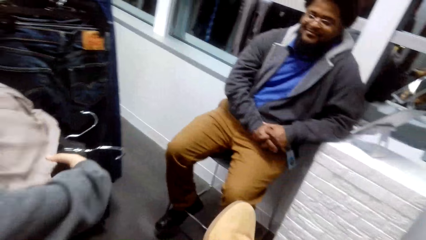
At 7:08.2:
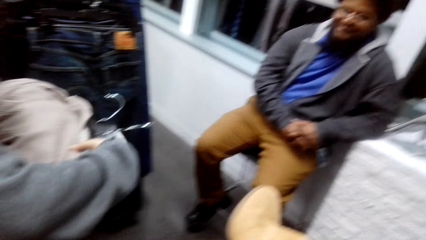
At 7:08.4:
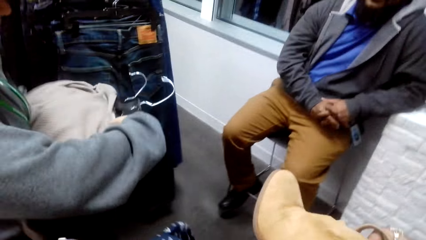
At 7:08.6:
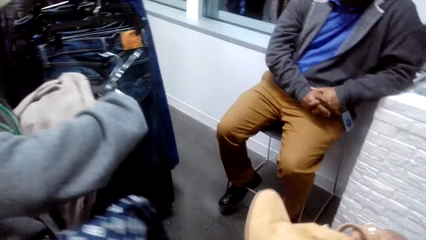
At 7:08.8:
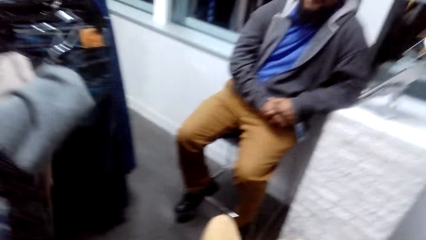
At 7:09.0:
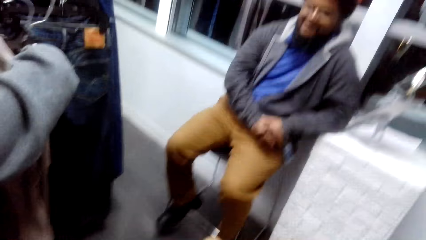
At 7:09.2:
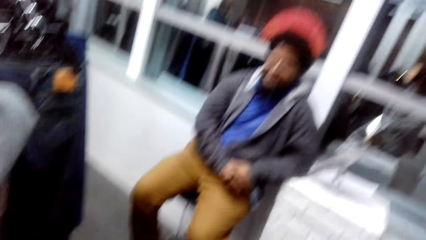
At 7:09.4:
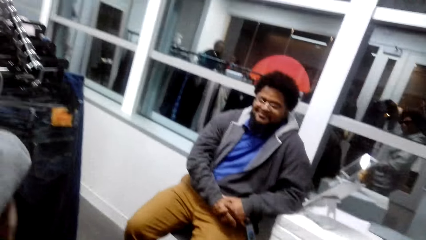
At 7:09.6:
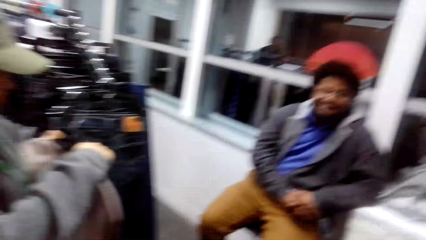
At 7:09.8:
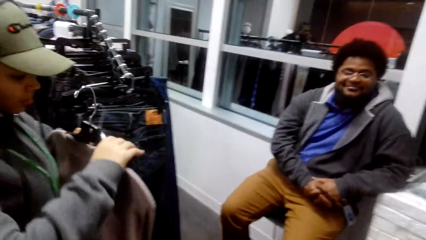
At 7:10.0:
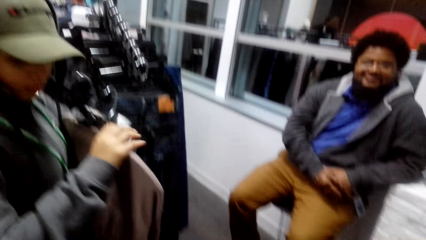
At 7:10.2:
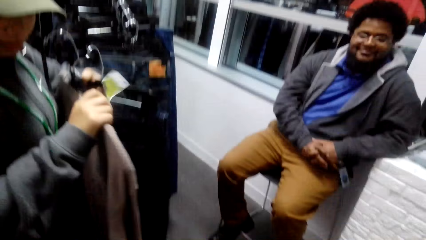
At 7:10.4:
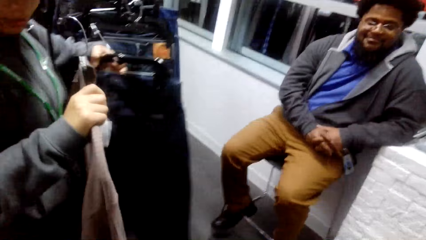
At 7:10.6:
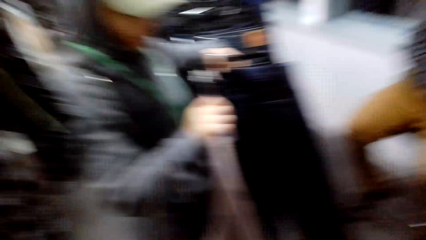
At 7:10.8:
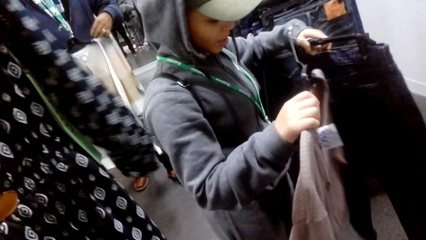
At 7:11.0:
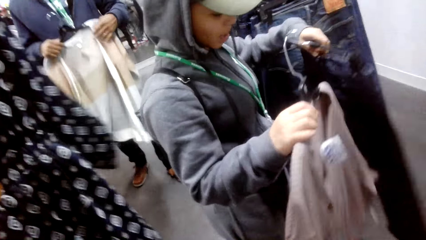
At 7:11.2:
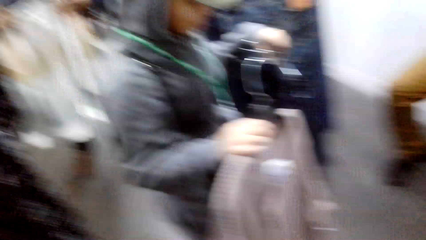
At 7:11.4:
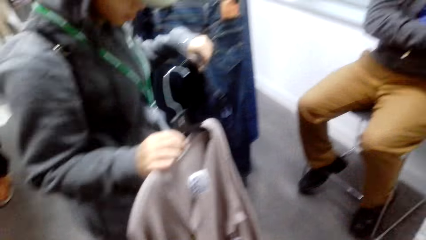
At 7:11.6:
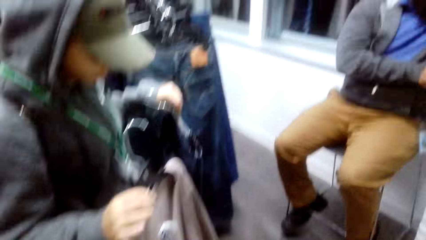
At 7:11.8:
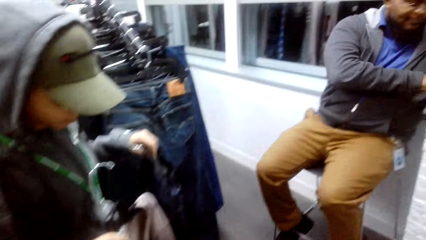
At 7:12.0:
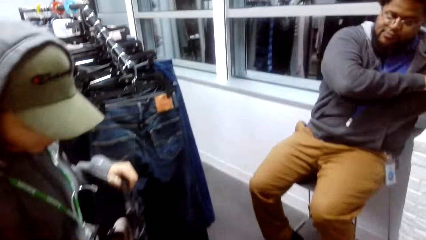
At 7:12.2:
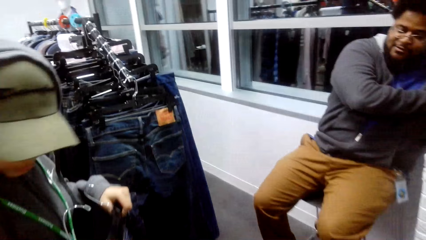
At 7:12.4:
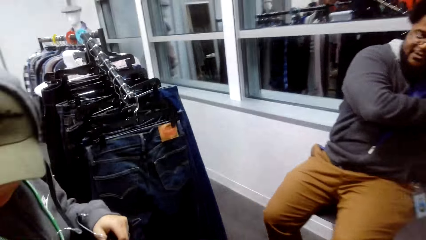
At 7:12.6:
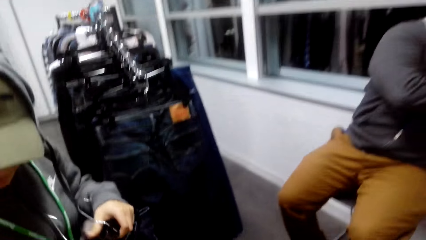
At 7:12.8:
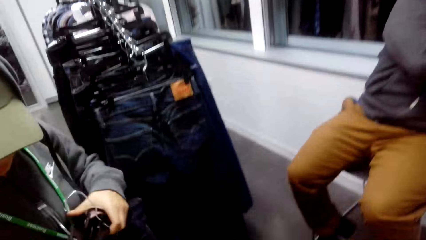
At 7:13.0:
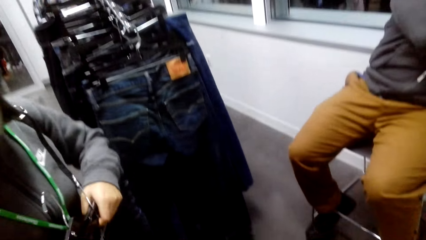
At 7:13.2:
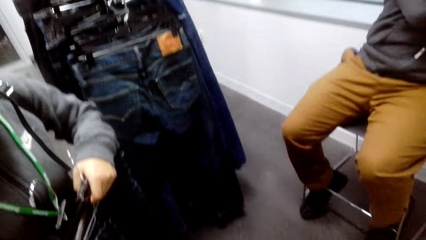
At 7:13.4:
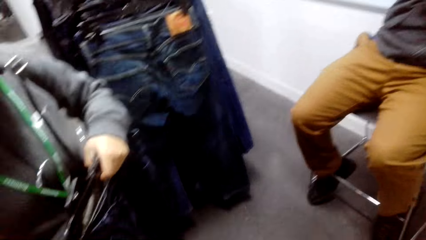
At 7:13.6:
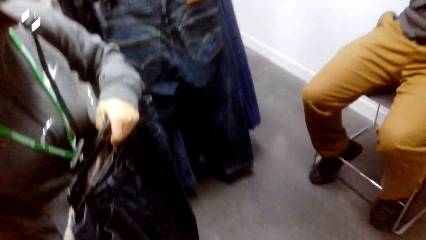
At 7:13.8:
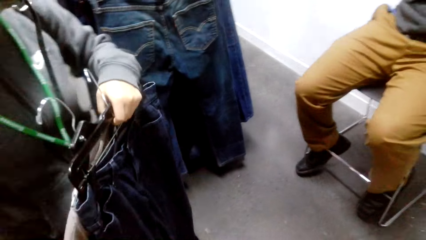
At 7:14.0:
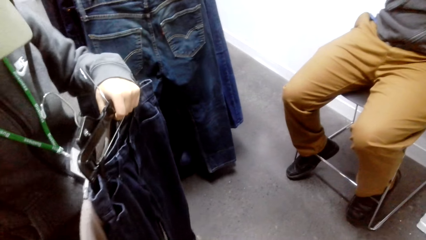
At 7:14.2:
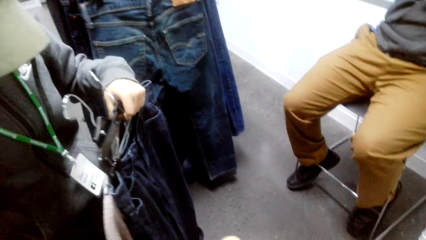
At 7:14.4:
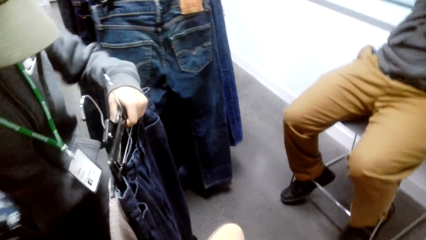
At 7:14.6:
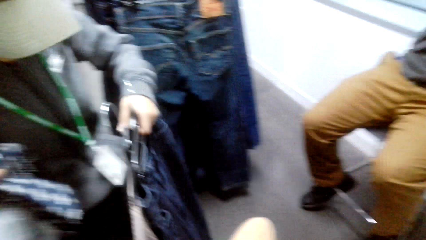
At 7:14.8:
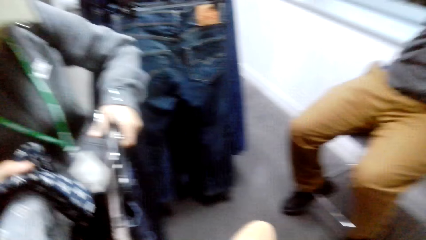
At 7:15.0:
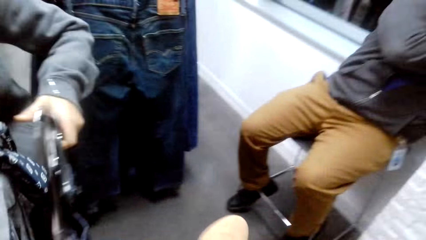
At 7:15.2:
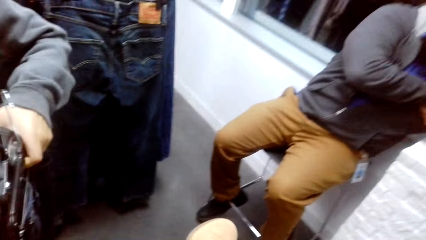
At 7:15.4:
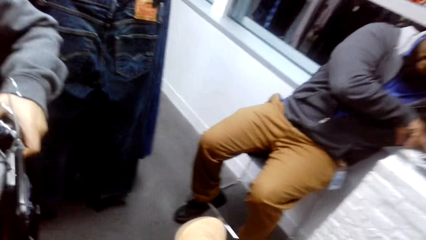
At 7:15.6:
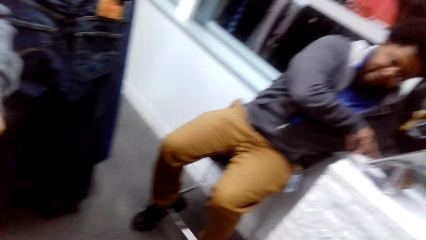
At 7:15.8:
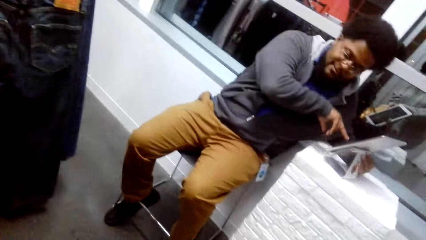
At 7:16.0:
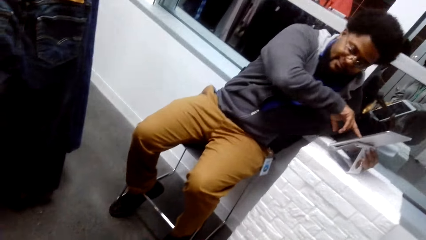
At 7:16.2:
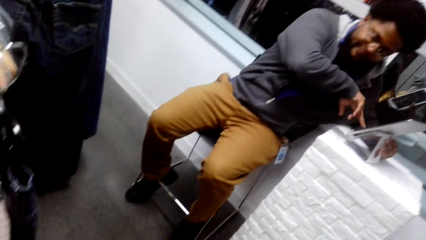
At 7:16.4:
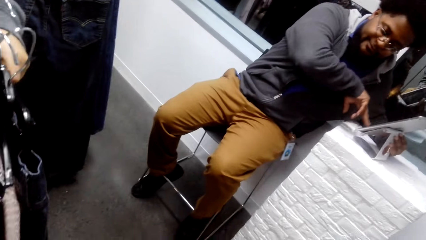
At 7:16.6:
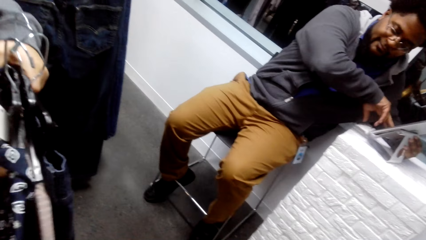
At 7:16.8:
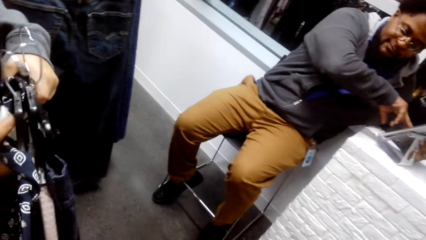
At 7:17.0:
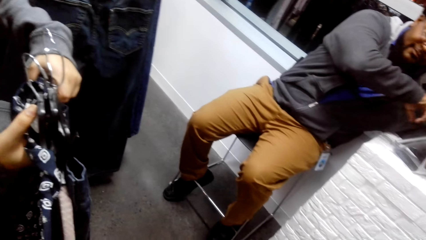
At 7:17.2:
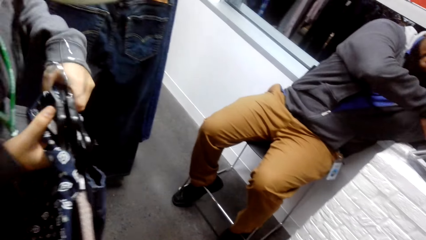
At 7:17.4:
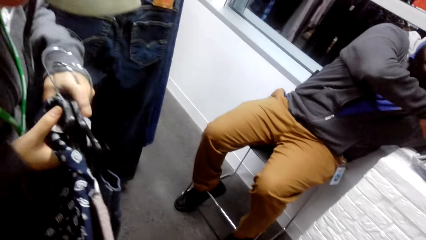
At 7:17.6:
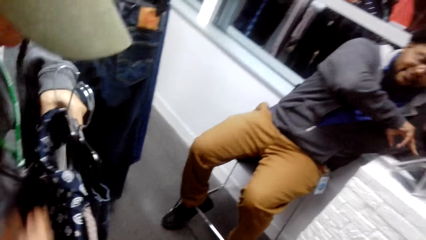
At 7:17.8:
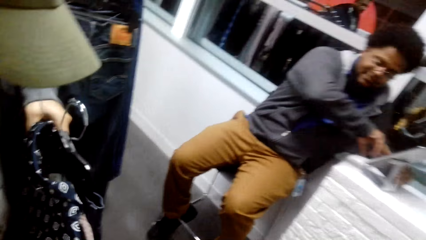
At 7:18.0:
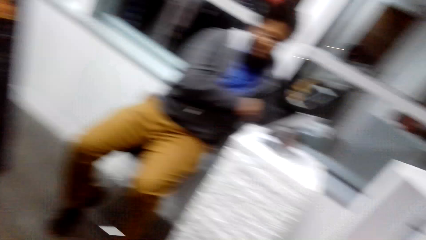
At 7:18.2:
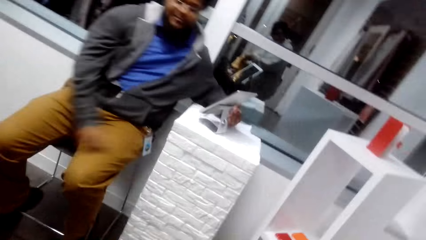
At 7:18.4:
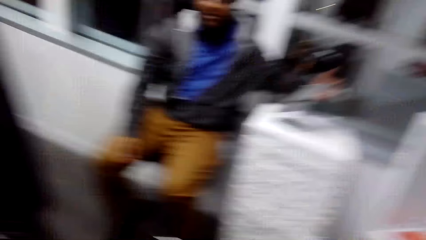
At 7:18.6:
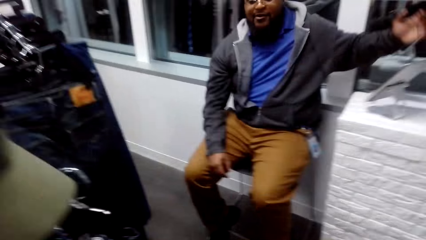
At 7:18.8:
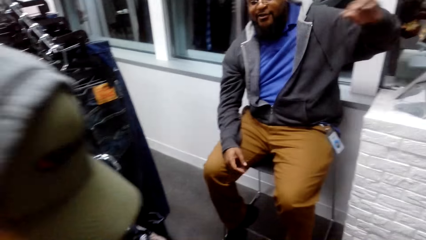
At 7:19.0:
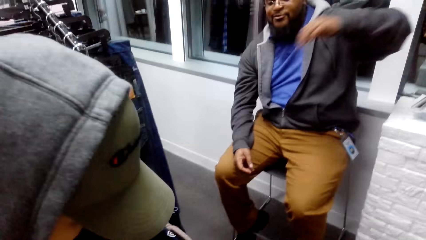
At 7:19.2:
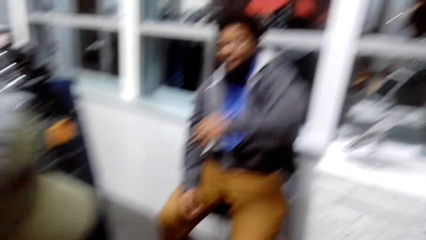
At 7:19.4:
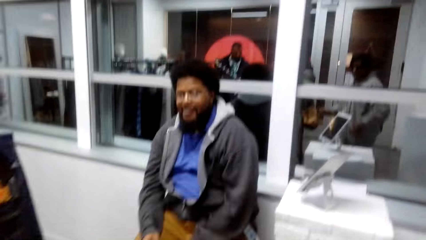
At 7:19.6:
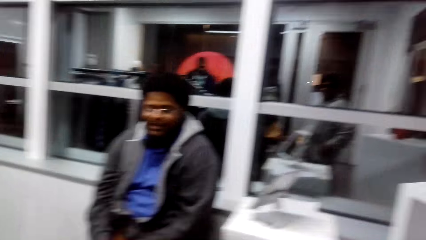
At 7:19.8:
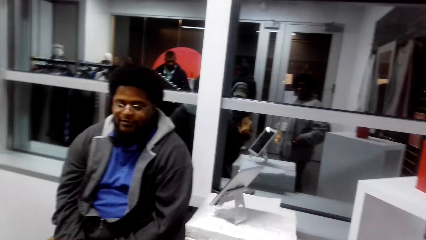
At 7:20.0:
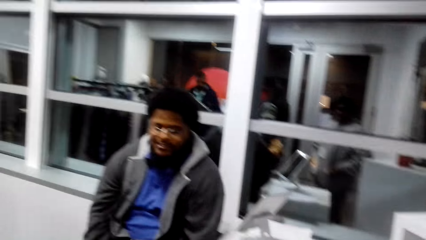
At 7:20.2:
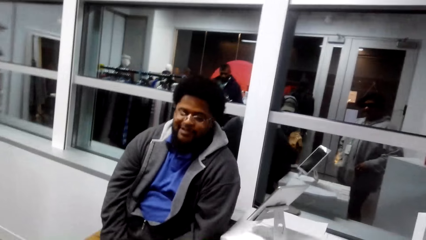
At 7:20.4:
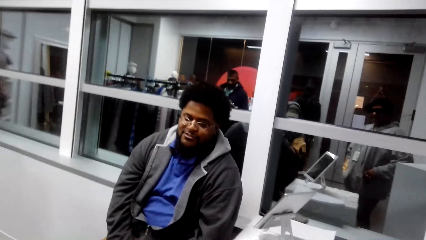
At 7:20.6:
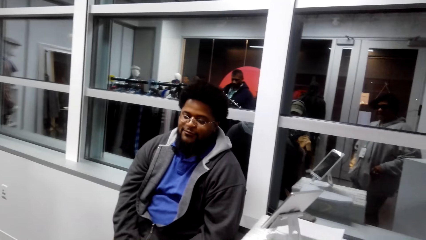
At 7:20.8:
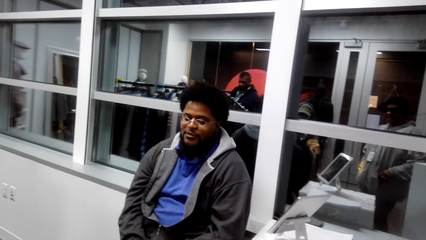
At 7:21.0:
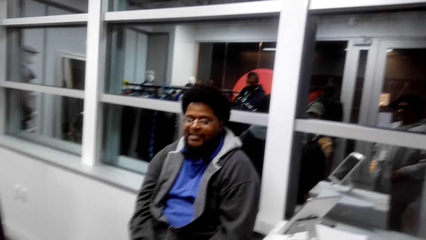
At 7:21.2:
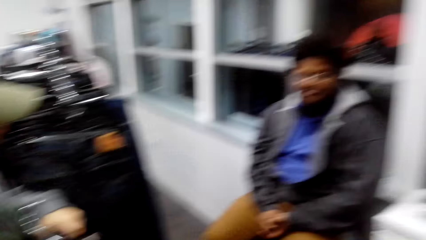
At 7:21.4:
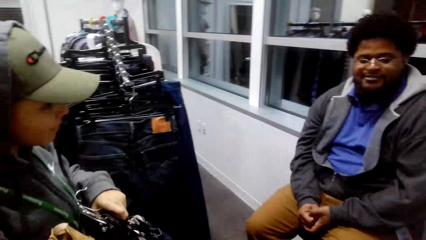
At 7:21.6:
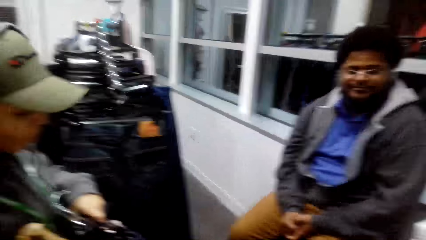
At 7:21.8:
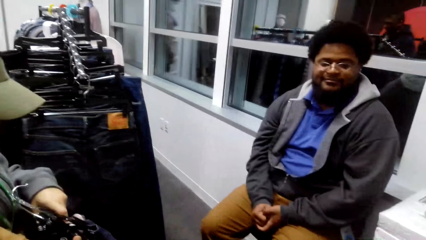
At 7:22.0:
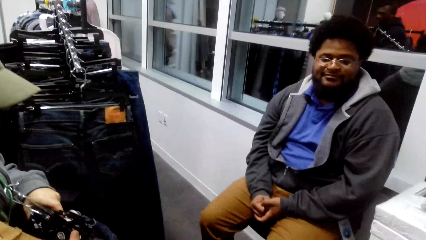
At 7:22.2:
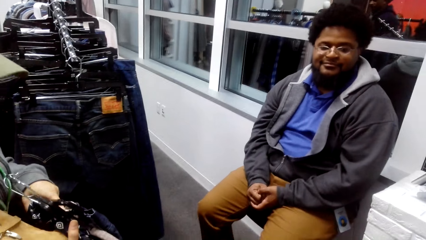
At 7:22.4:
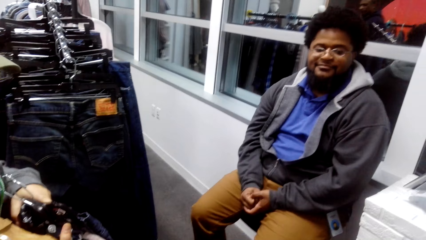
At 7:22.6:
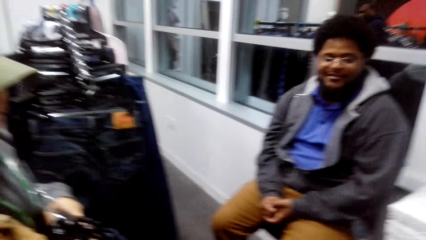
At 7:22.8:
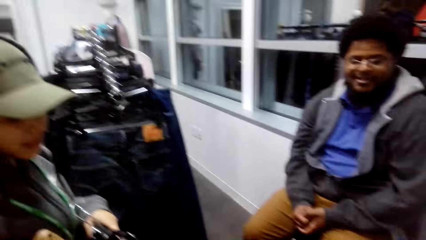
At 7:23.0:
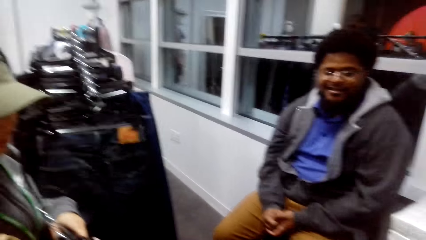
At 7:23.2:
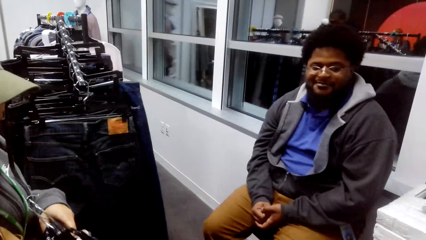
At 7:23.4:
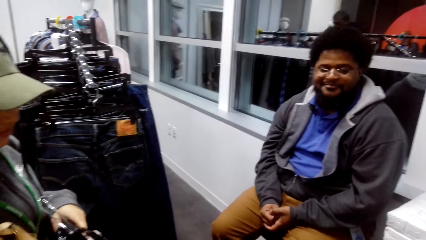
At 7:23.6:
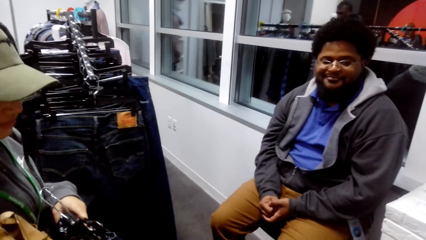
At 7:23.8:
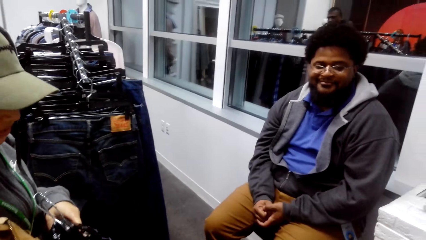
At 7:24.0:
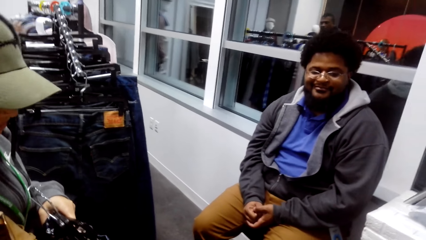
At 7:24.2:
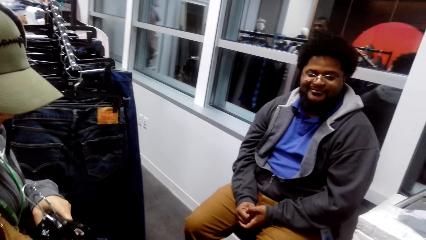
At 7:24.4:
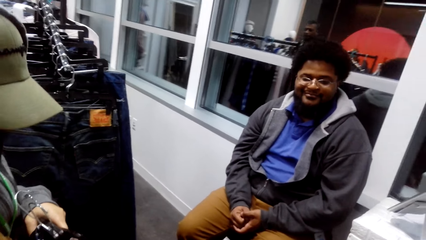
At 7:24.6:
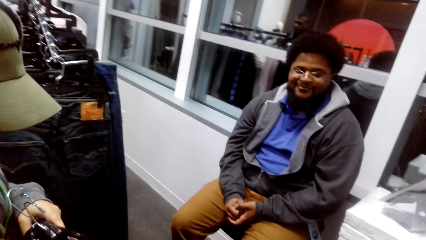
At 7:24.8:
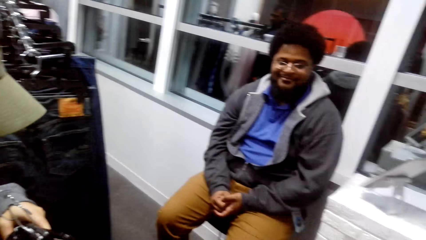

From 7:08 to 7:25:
A person checks clothes held in the hand. The person holds the outfits. Another person talks to the camera wearer. The camera wearer talks to the other person.
